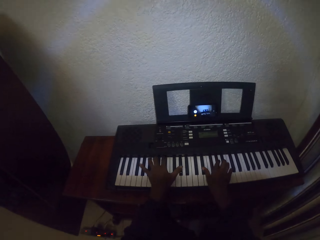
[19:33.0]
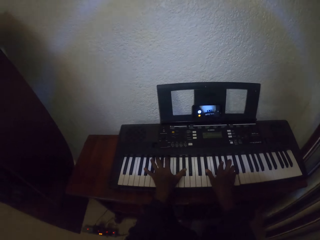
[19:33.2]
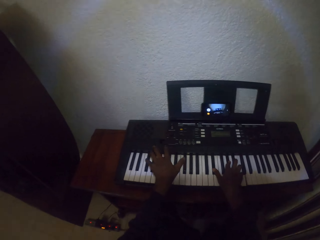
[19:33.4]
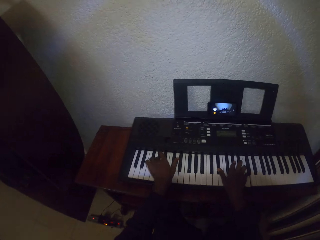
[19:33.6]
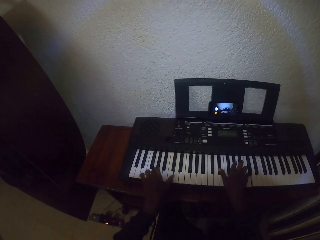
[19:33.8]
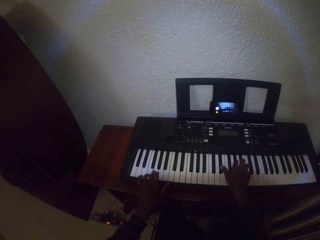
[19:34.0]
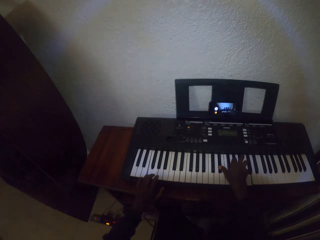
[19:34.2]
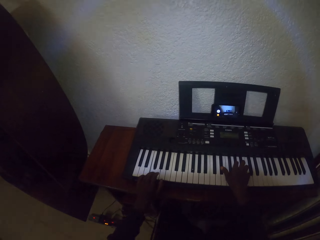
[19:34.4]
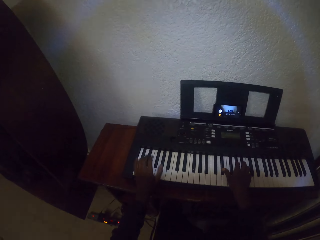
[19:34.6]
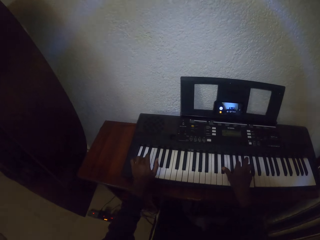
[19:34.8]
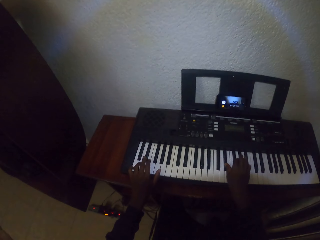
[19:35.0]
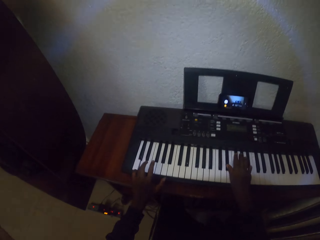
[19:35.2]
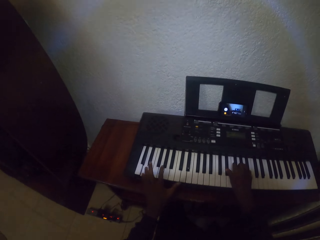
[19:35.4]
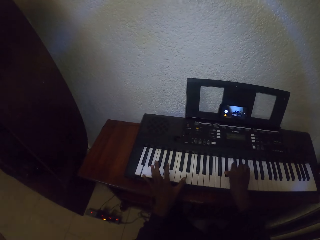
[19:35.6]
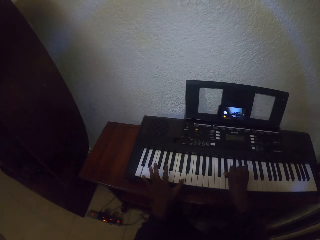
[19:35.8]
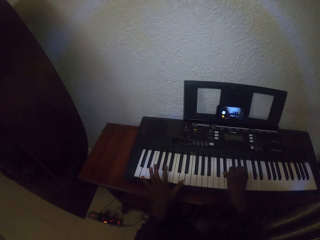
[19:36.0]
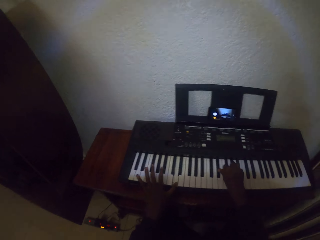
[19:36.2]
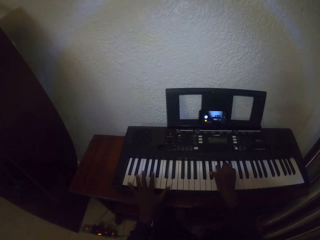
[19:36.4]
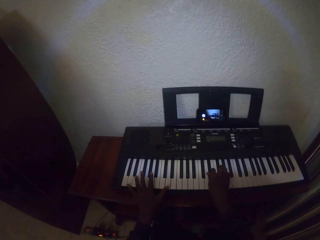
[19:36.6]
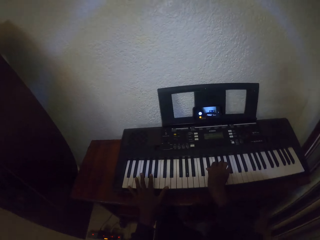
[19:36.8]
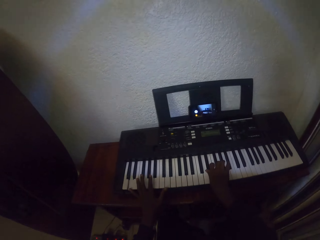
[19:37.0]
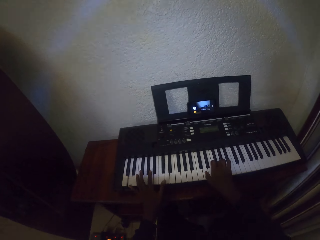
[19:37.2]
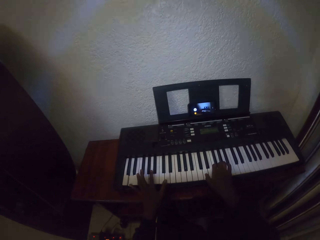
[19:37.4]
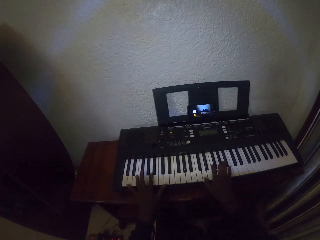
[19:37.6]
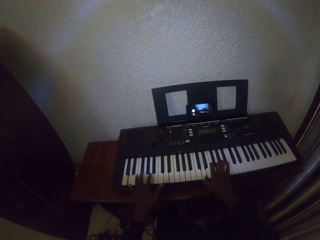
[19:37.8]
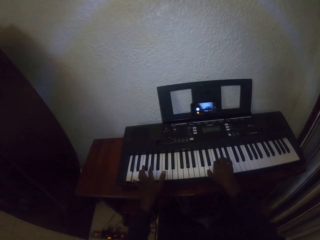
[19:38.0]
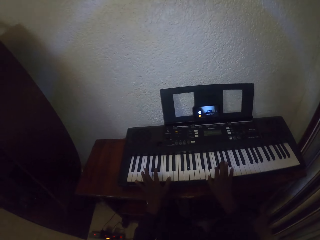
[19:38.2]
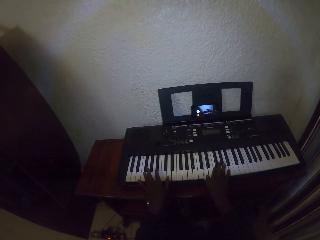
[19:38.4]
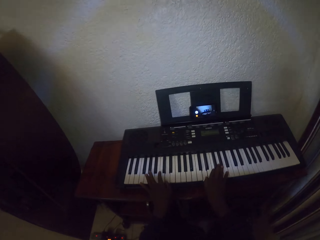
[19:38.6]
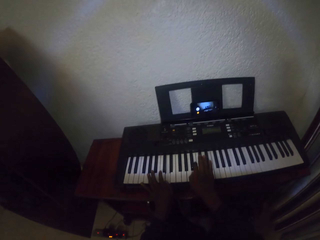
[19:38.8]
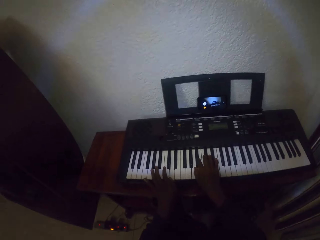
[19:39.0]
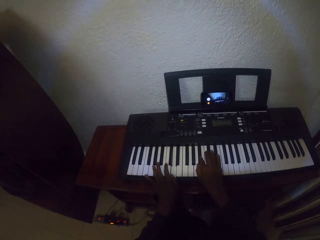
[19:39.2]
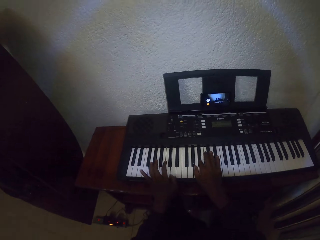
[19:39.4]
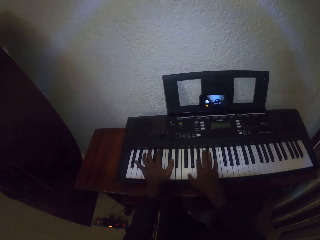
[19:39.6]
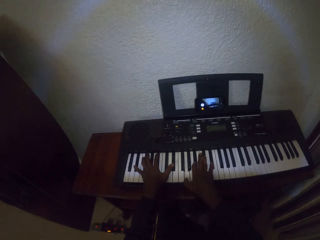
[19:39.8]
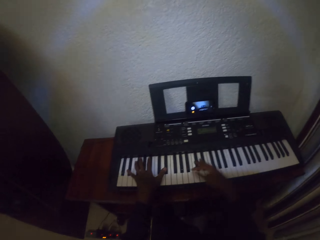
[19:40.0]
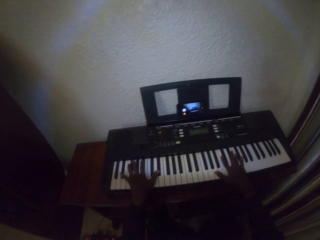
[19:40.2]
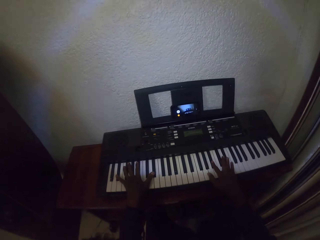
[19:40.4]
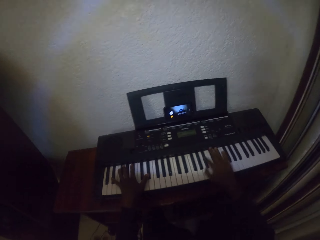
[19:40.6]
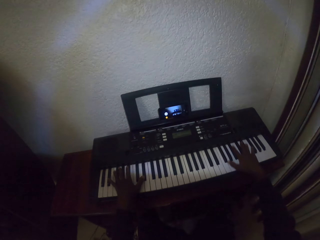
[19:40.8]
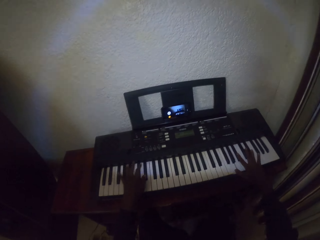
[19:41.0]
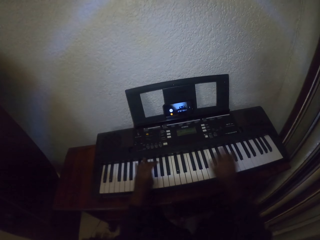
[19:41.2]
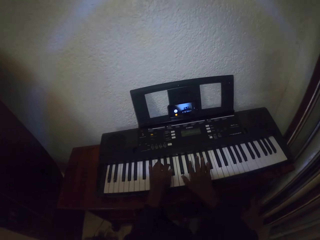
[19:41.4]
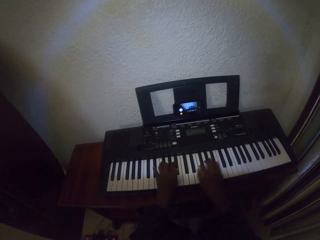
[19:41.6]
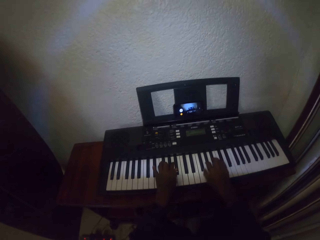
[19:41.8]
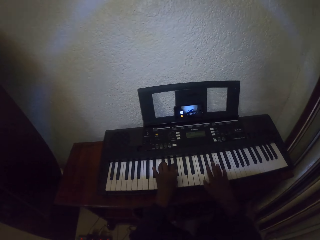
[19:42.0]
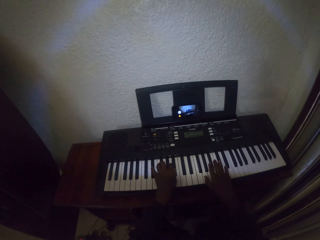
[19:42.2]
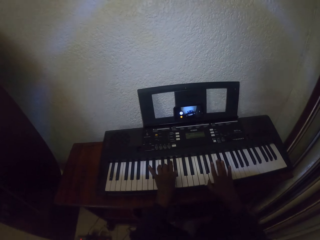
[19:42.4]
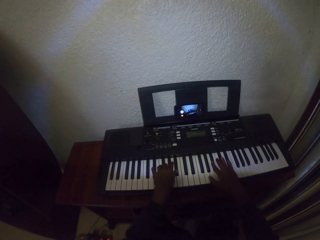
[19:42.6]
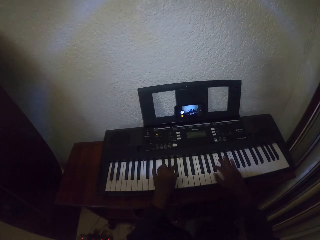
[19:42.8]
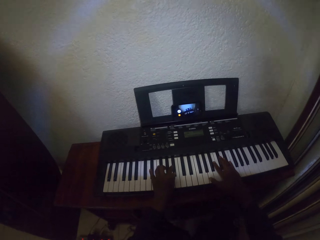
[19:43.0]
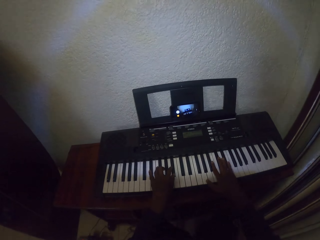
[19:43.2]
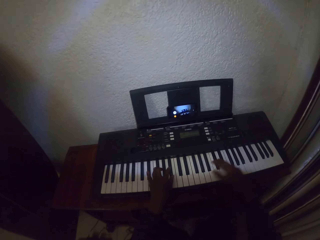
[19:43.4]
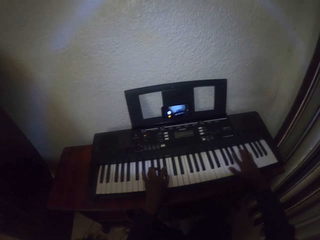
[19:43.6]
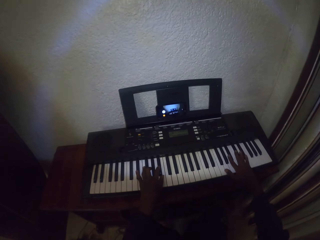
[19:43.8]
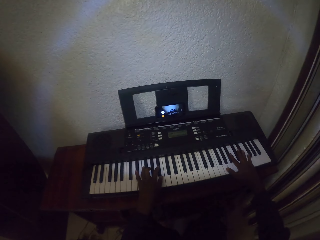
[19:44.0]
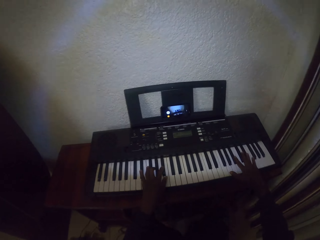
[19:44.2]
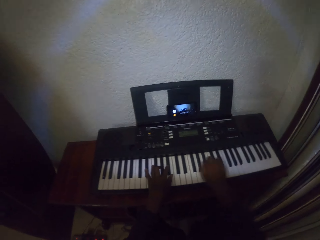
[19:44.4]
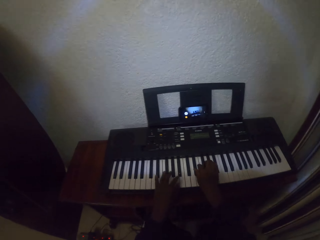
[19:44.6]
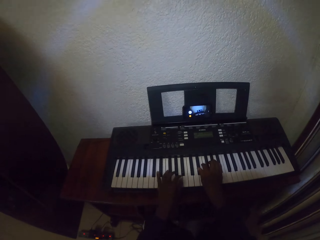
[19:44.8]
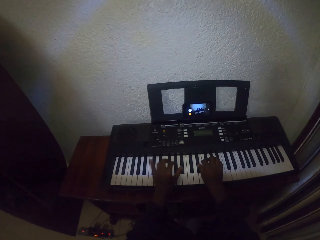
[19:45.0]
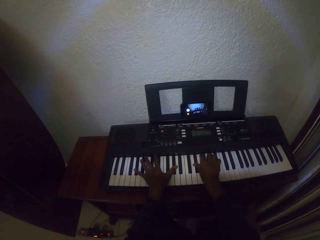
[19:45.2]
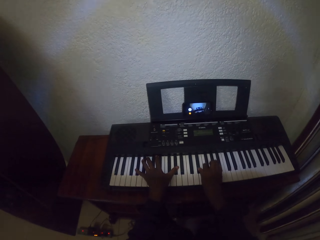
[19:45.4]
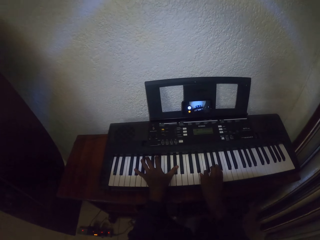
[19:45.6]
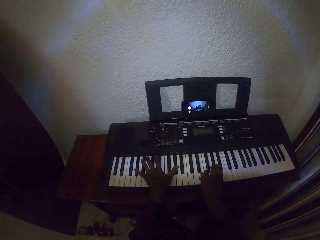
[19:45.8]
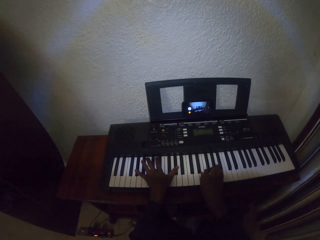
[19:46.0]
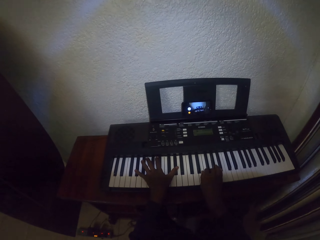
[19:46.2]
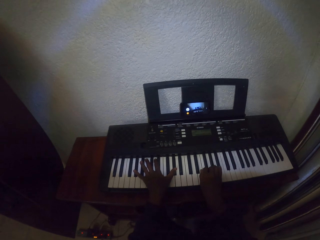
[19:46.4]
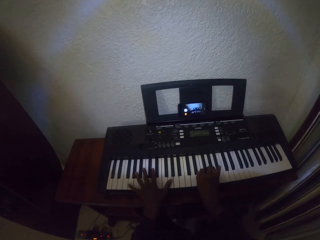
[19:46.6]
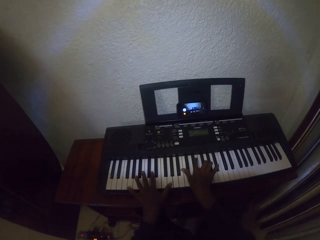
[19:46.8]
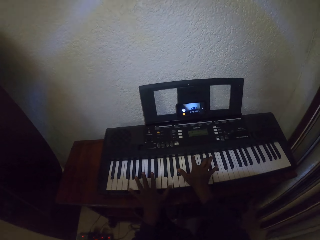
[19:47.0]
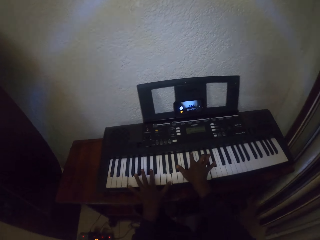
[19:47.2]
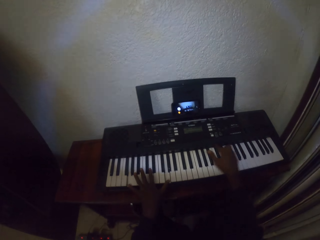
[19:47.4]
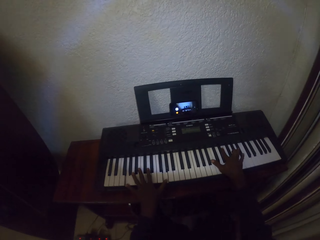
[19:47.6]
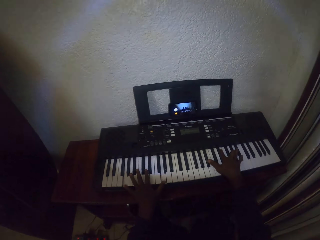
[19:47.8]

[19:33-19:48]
The camera wearer plays piano. They play piano repeatedly.

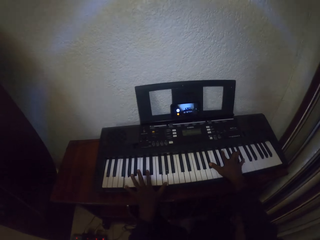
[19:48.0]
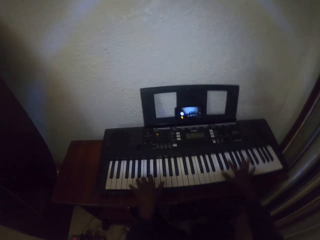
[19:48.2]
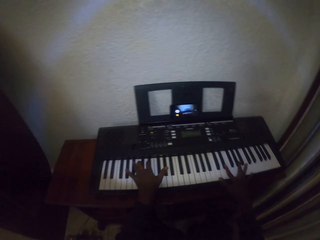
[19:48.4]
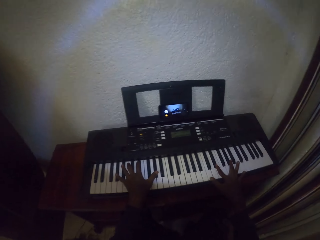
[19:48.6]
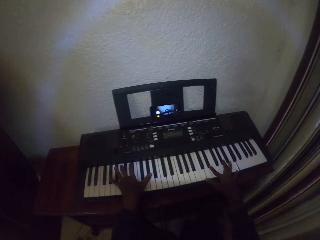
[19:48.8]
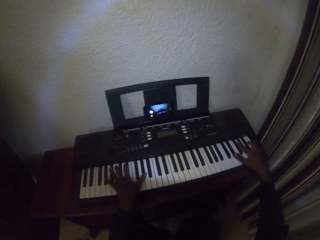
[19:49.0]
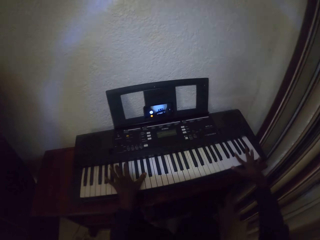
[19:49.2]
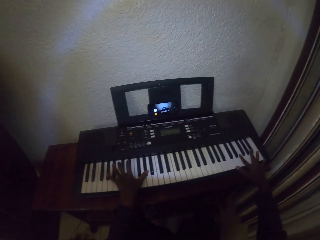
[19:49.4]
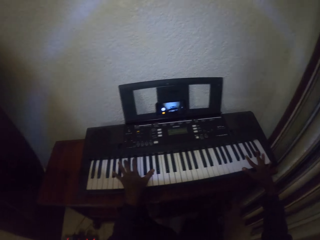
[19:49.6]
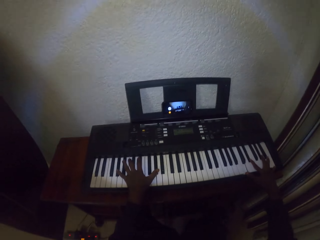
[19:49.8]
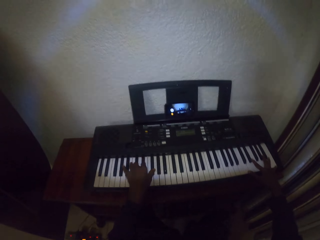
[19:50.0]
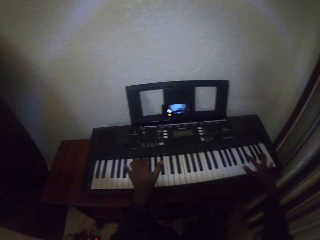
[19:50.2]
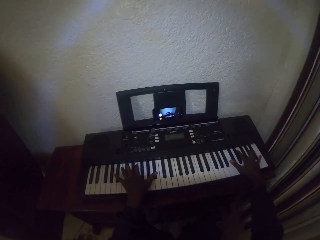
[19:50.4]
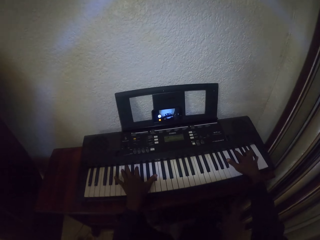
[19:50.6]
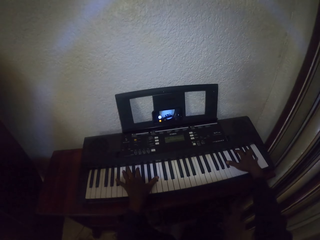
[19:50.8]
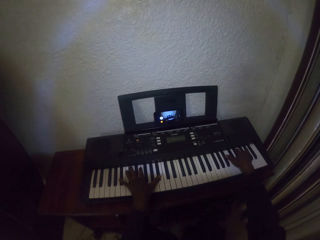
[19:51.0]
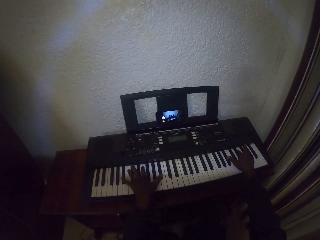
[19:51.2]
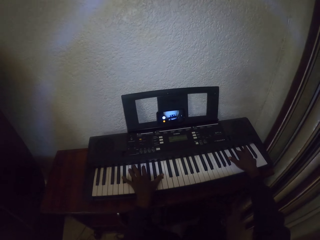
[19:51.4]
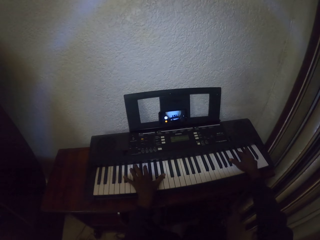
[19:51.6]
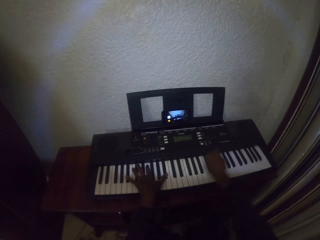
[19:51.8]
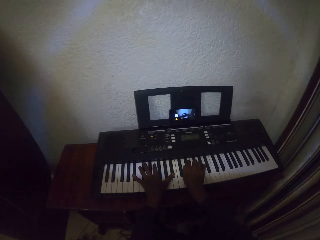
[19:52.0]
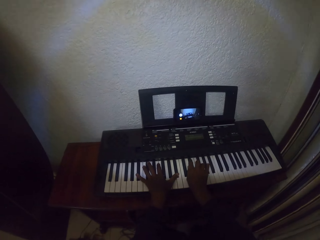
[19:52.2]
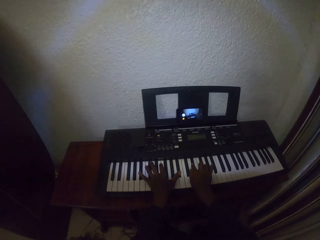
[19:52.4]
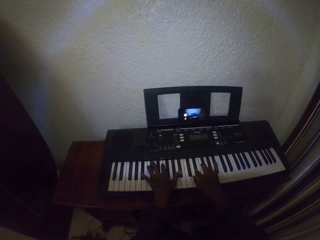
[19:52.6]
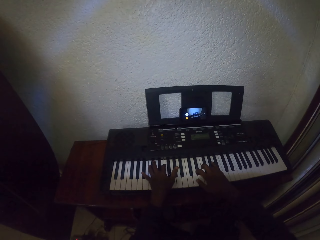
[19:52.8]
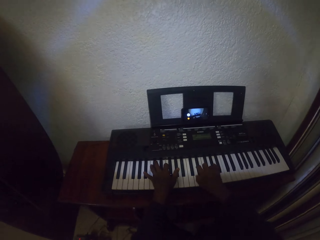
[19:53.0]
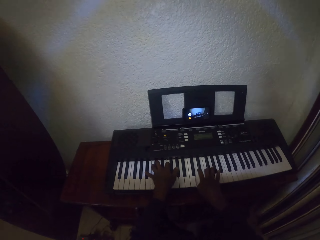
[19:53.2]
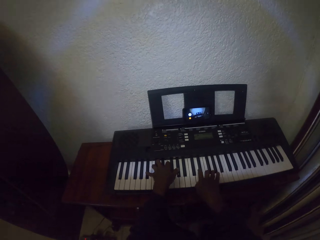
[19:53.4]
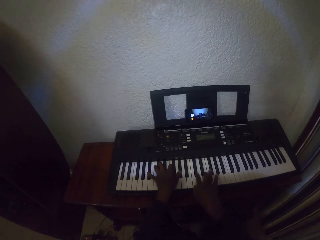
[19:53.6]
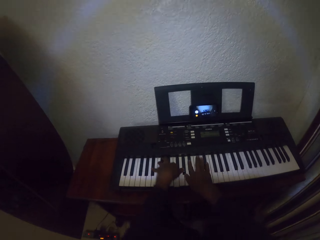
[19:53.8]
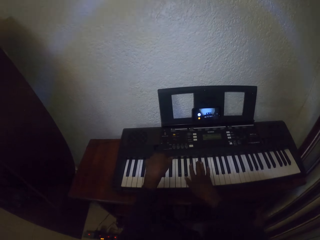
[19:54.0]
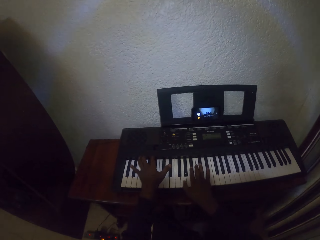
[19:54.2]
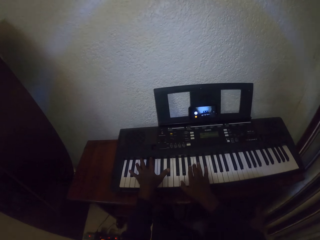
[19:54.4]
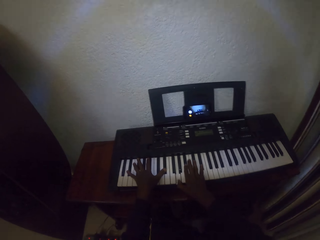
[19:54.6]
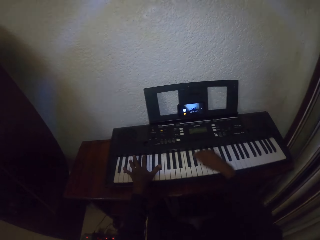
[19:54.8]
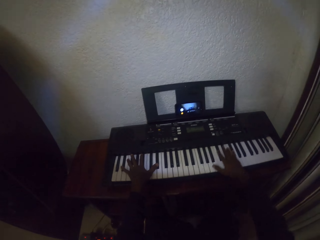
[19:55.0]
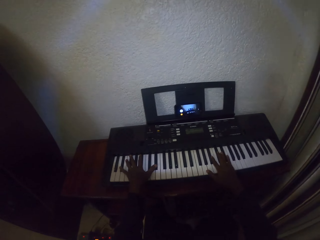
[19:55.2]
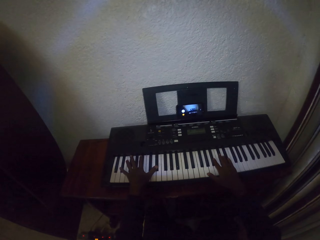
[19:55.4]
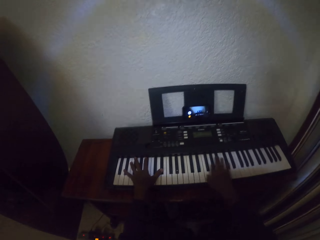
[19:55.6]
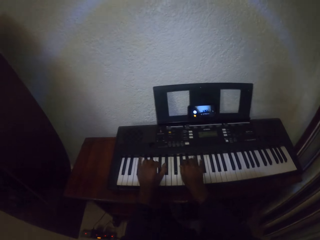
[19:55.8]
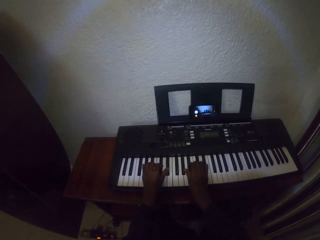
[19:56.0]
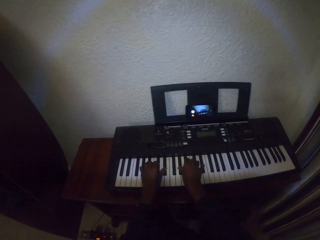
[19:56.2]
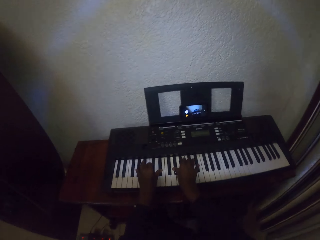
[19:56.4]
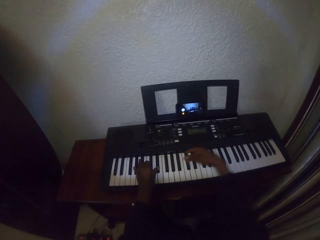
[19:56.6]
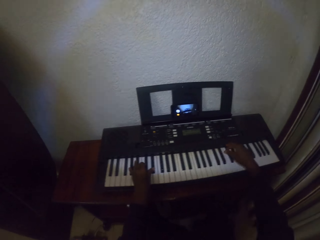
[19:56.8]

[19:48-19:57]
The camera wearer plays piano. They play piano repeatedly.
